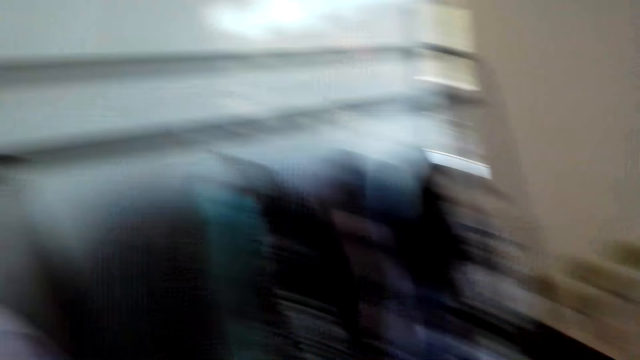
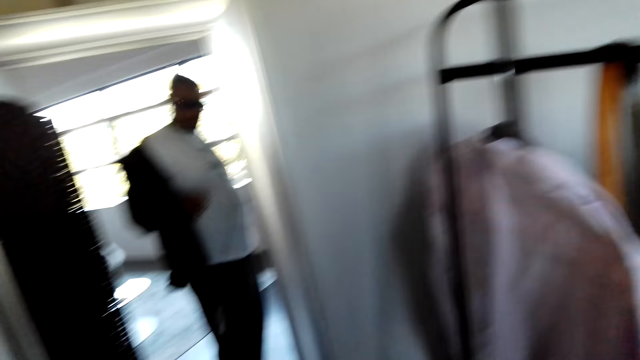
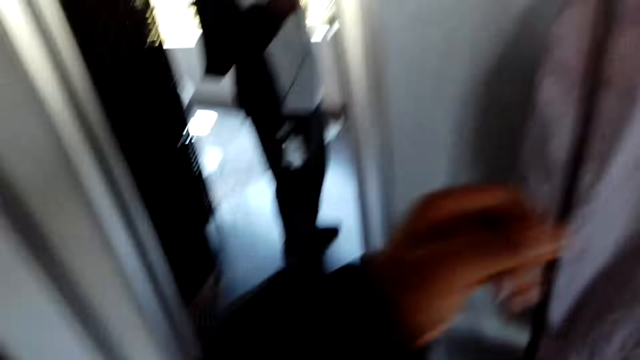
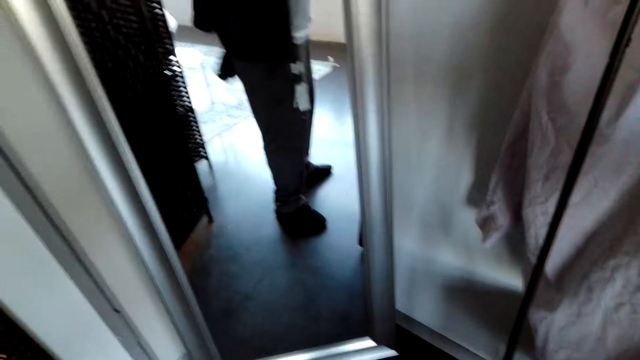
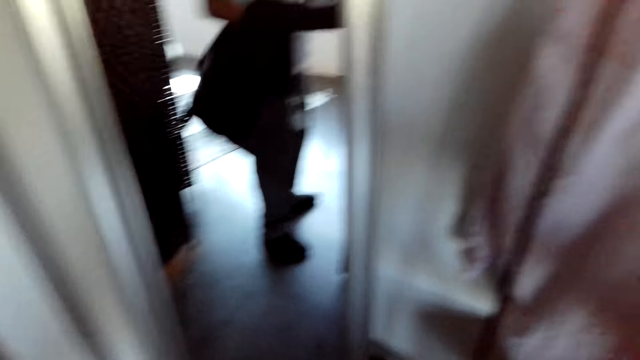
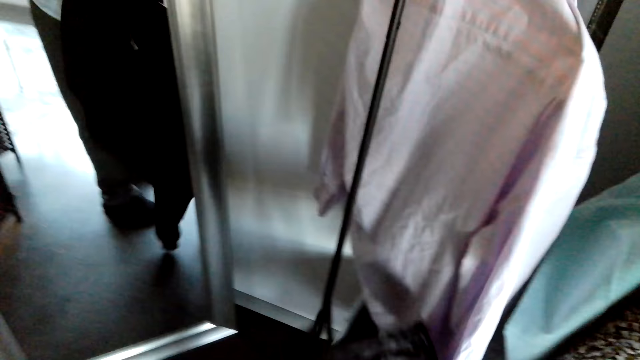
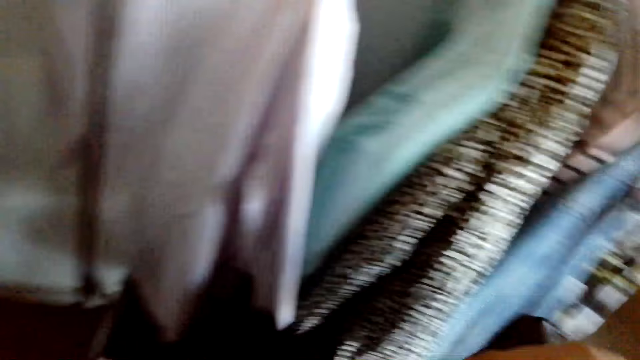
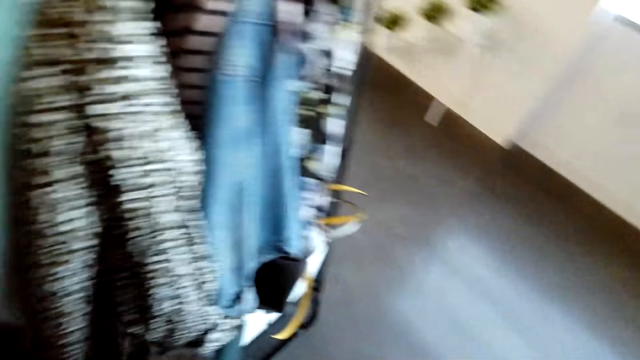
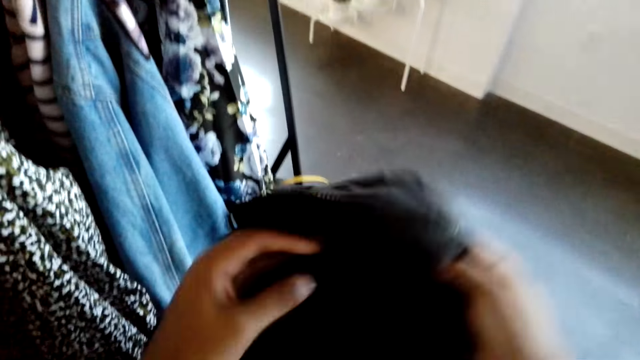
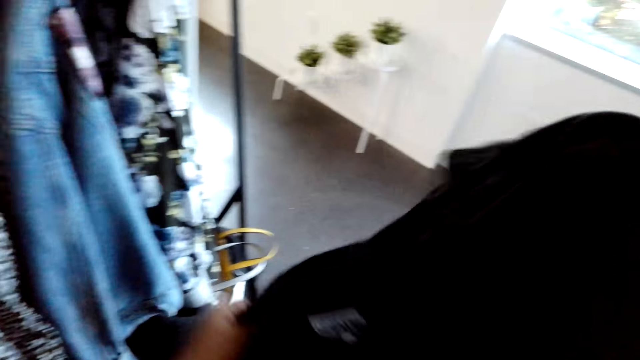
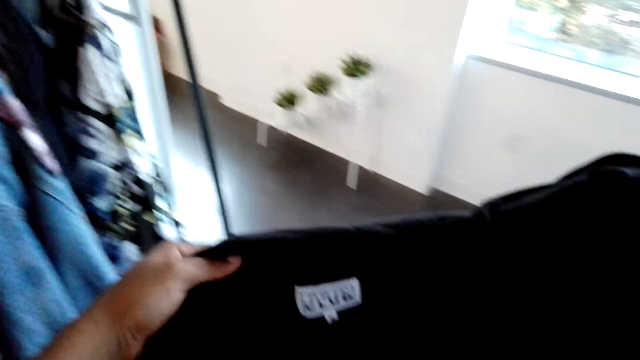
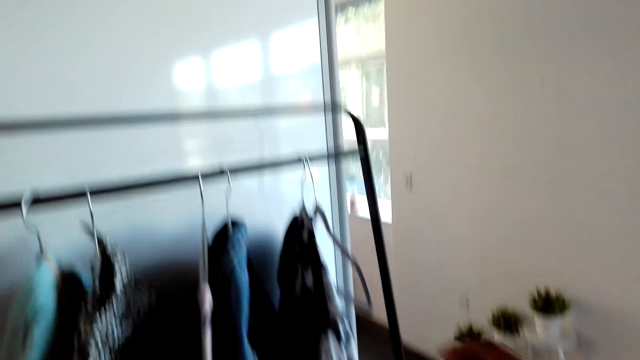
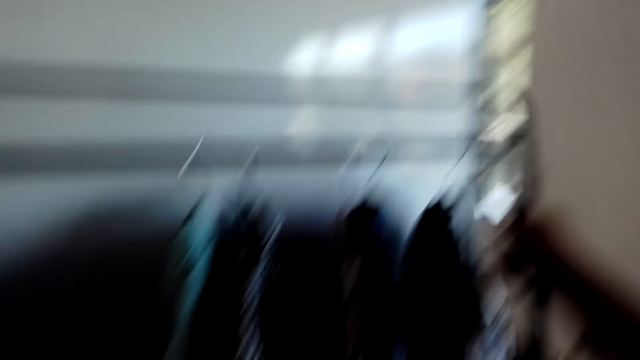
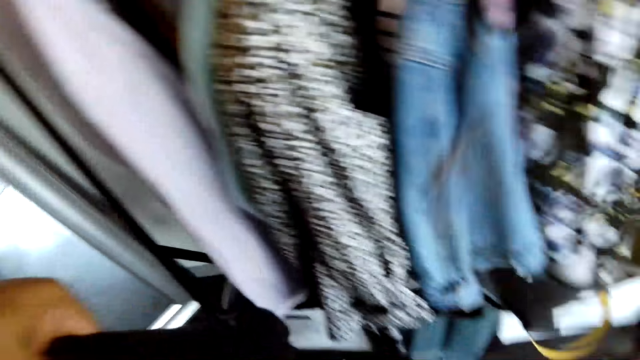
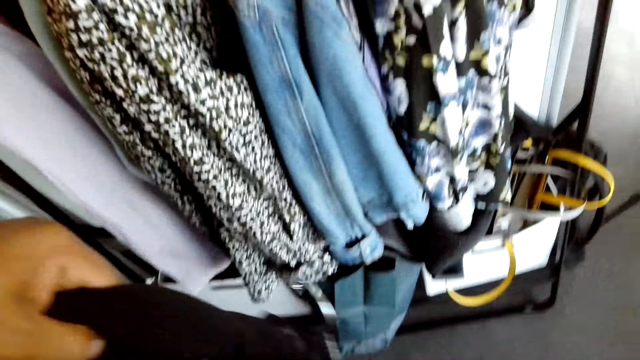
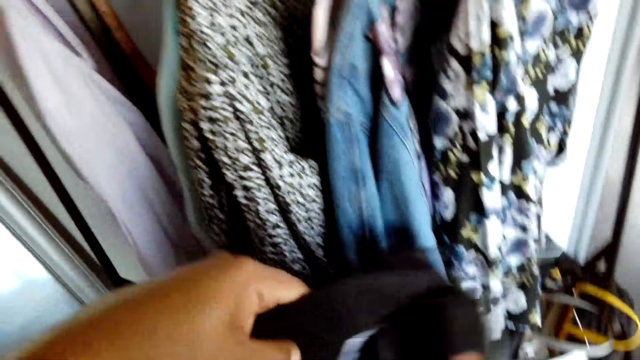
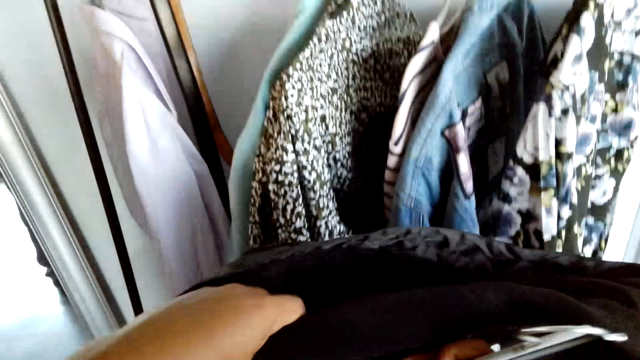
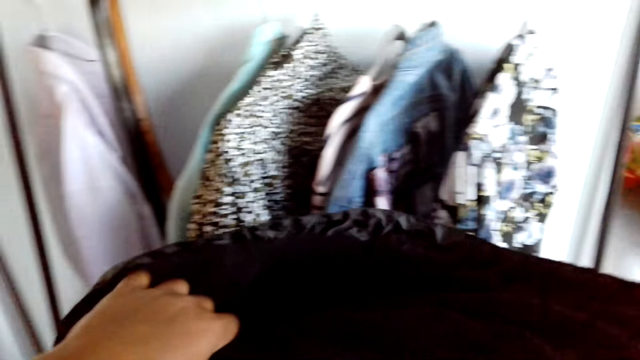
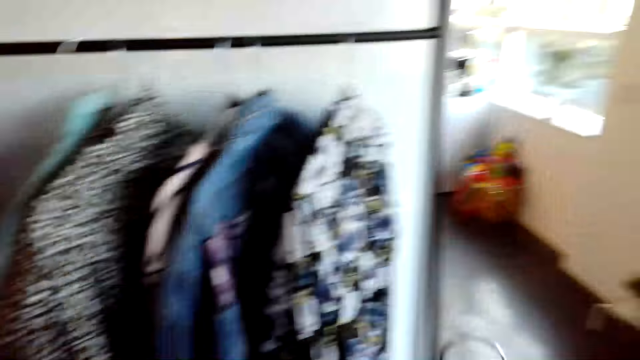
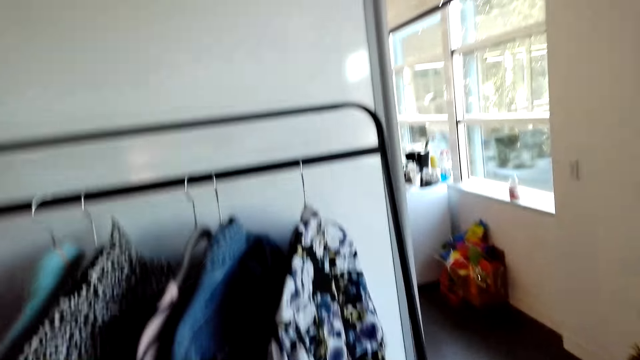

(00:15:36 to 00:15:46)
The camera wearer removes the cloth or coat from his body. He moves towards the clothes. He holds the coat with both hands. He picks up a hanger and puts the hanger in the cloth.

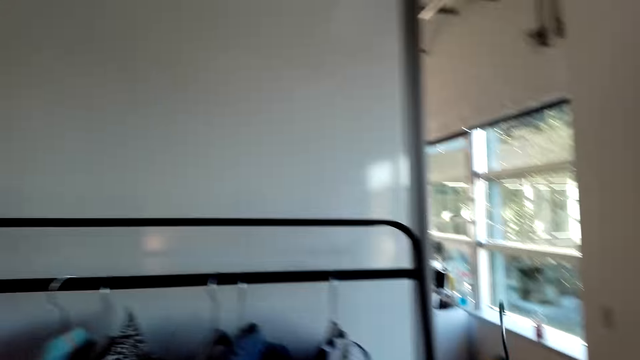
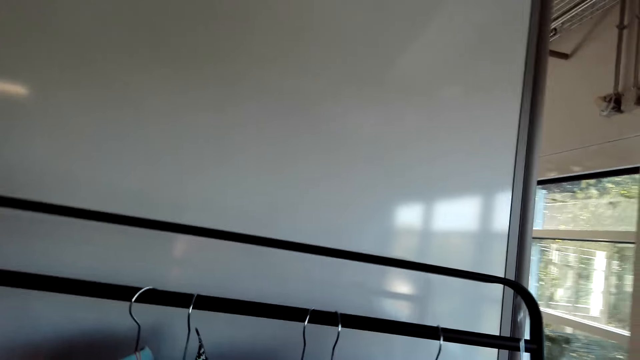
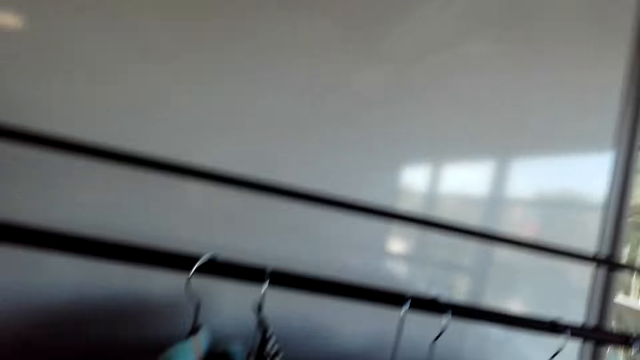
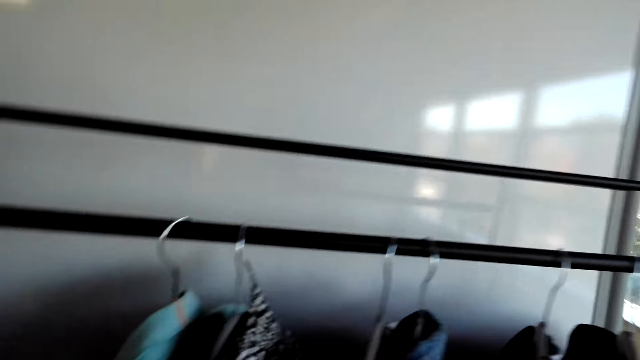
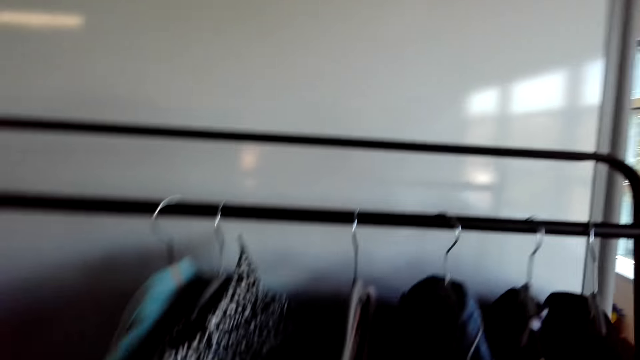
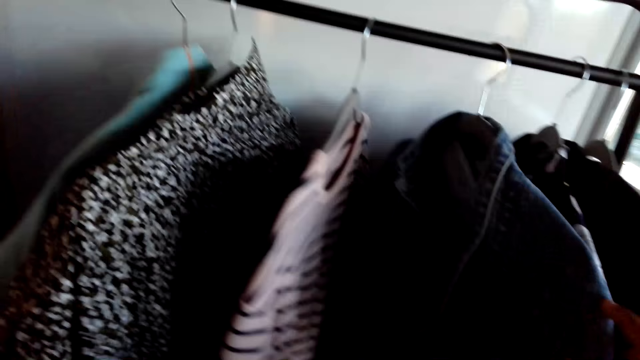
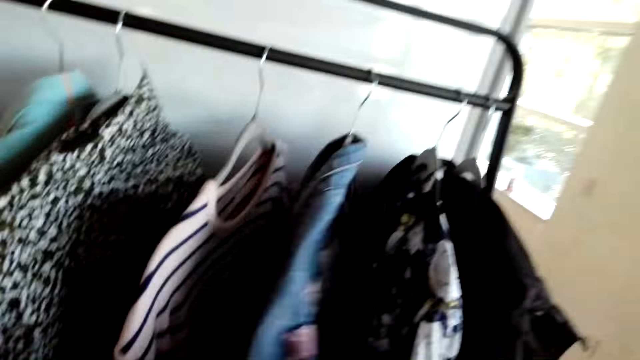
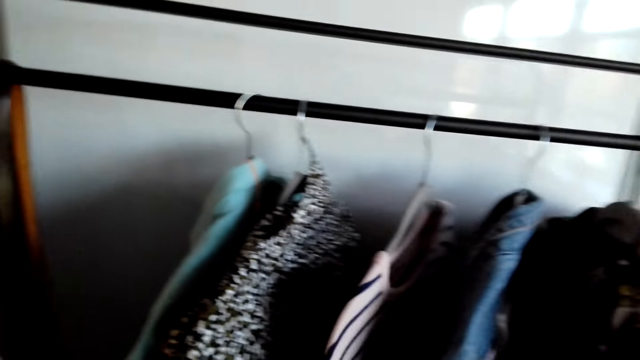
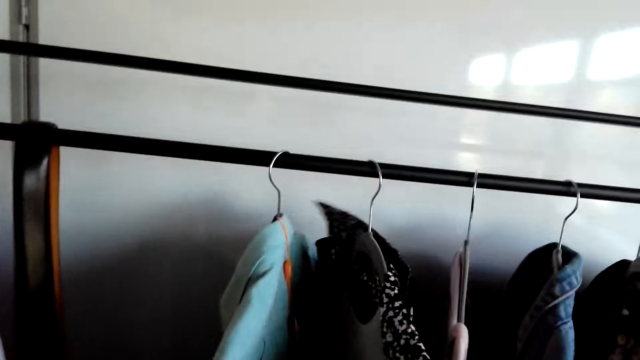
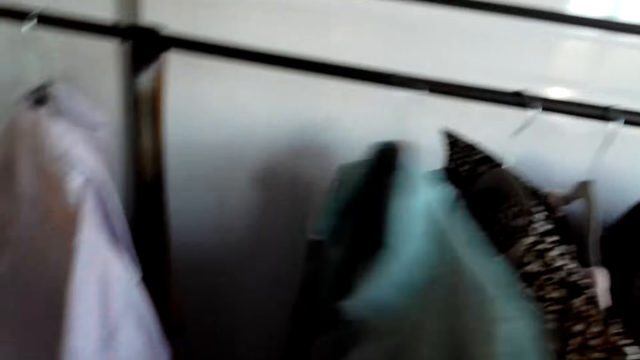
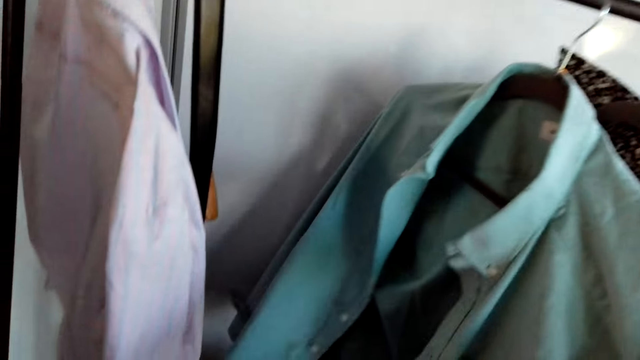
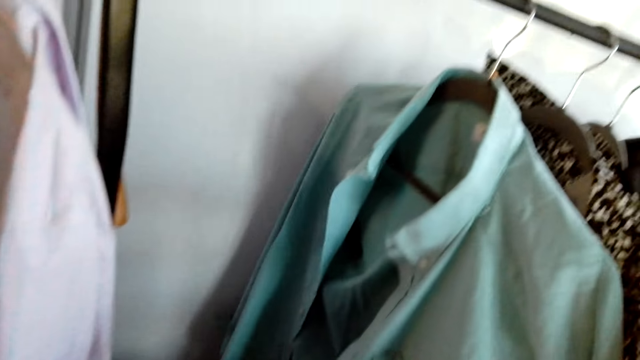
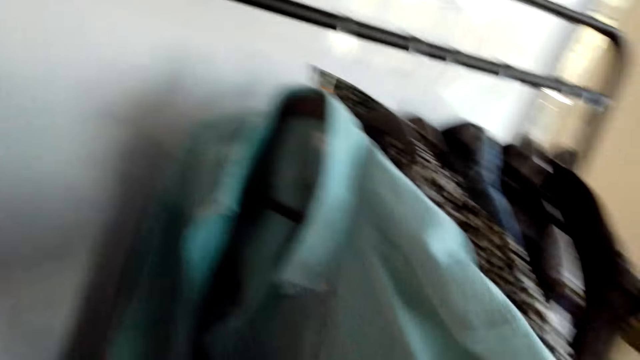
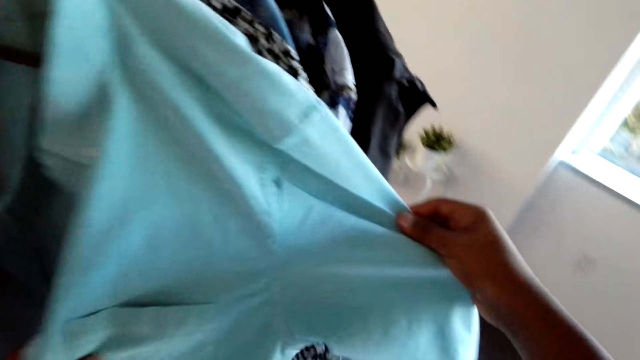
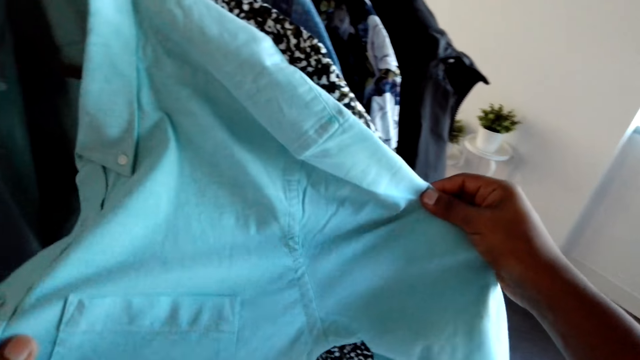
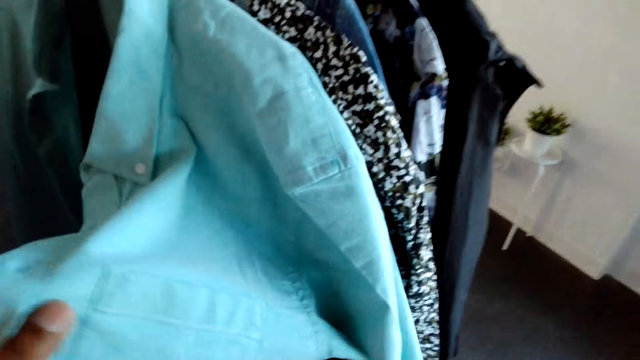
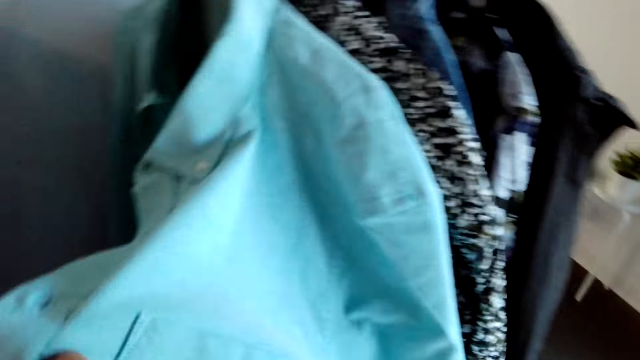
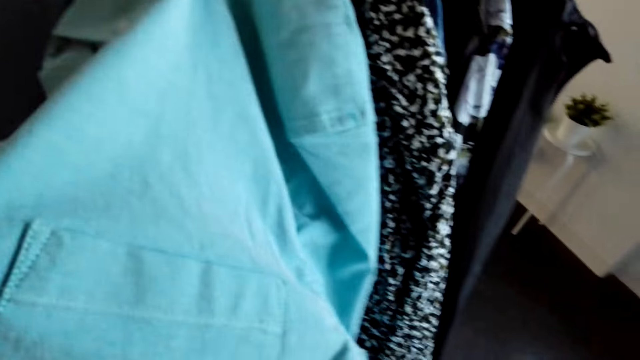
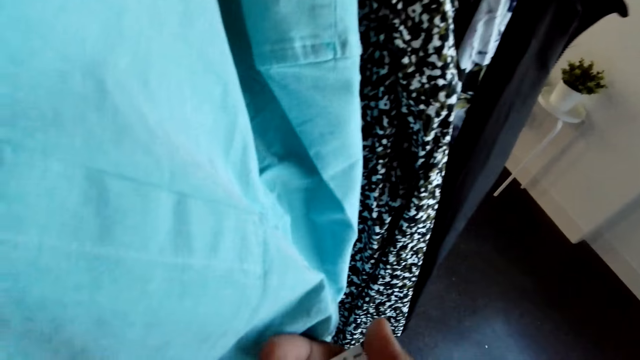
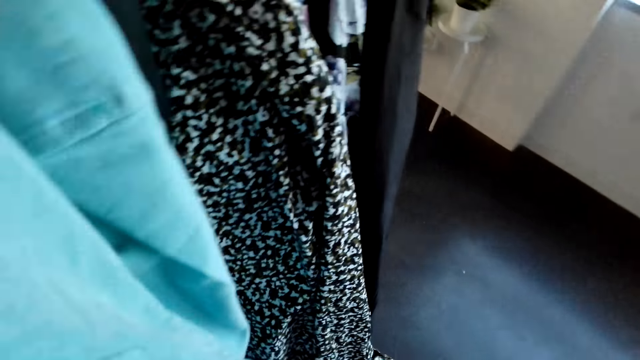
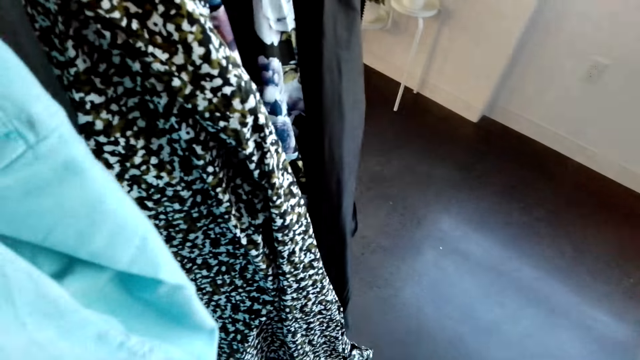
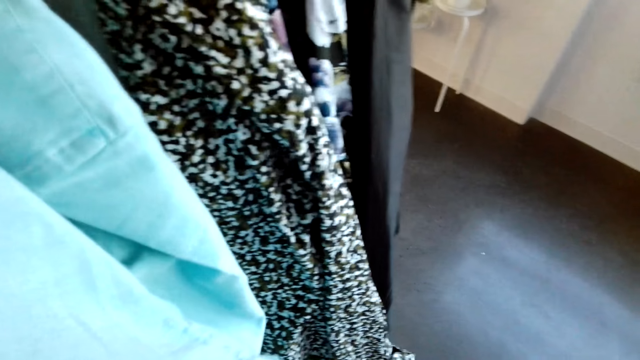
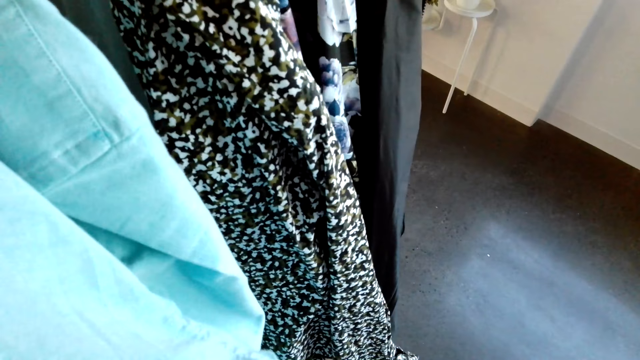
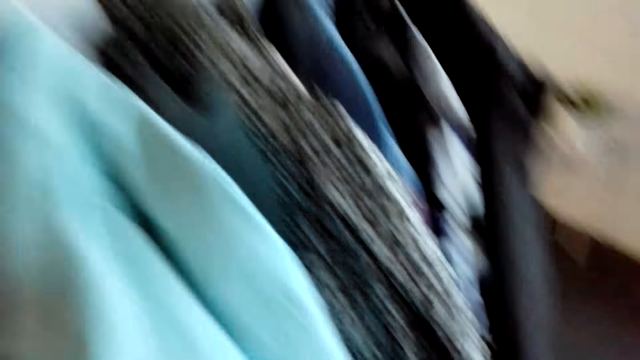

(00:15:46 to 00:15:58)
The camera wearer hangs the coat with the hanger. They browse the clothes. They move the clothes in hangers. They stare at the shirt.
